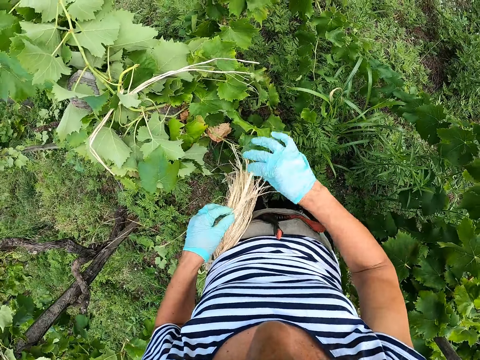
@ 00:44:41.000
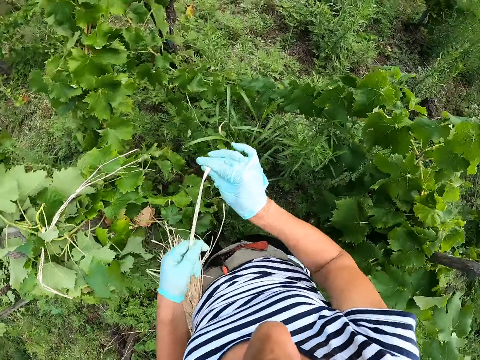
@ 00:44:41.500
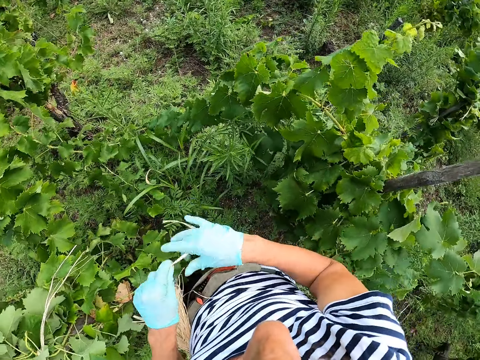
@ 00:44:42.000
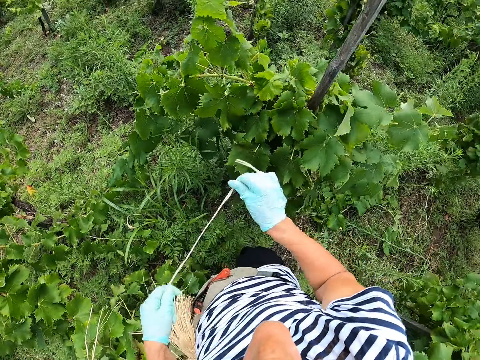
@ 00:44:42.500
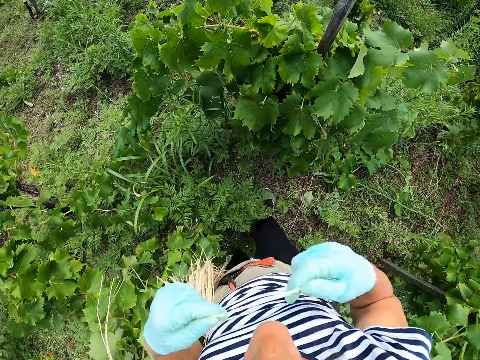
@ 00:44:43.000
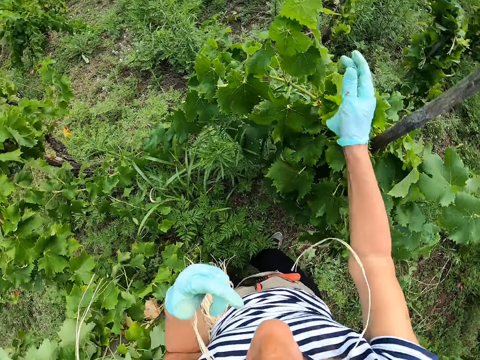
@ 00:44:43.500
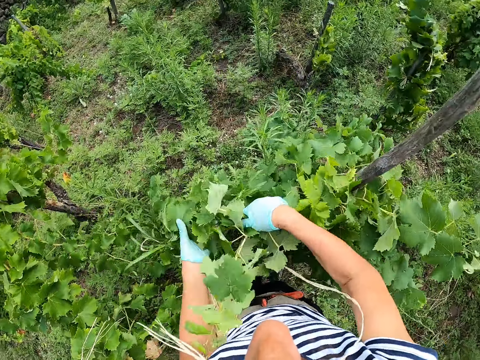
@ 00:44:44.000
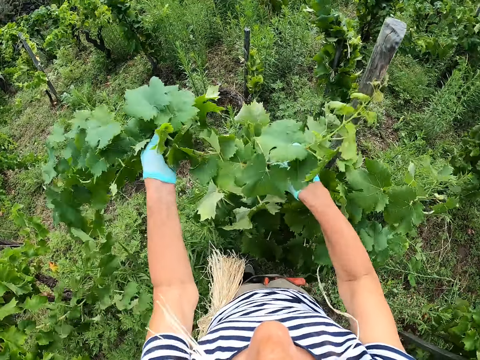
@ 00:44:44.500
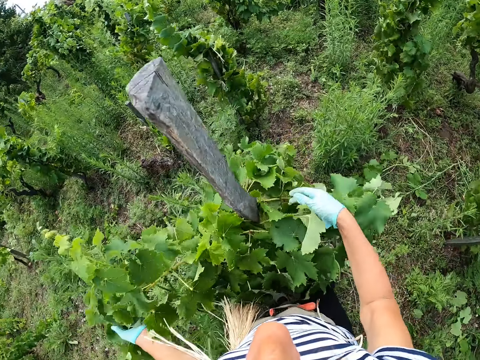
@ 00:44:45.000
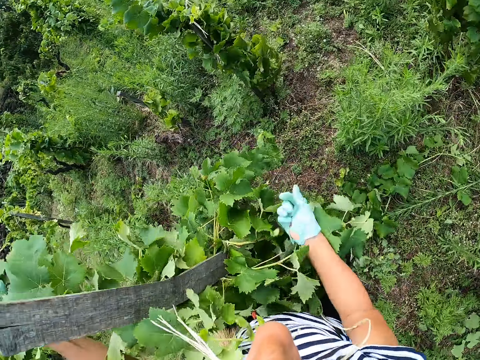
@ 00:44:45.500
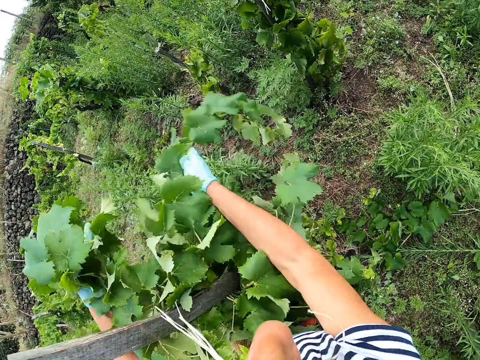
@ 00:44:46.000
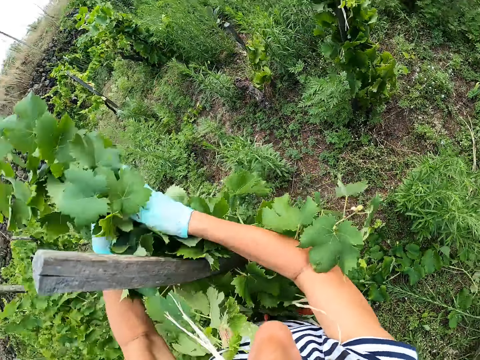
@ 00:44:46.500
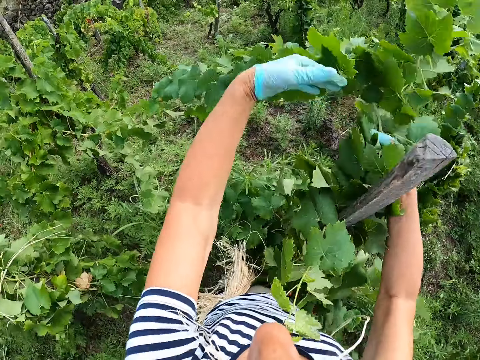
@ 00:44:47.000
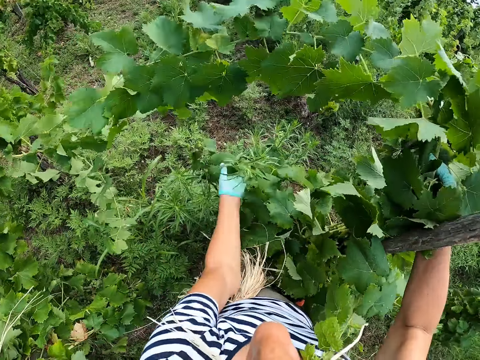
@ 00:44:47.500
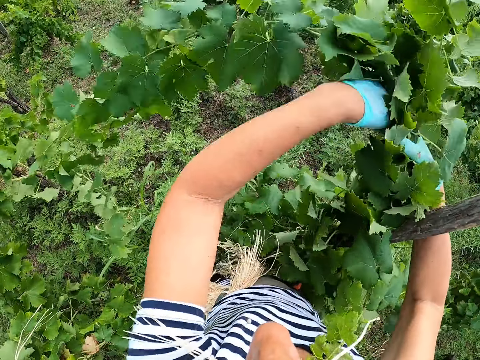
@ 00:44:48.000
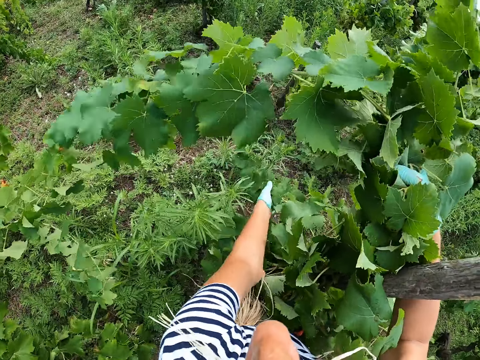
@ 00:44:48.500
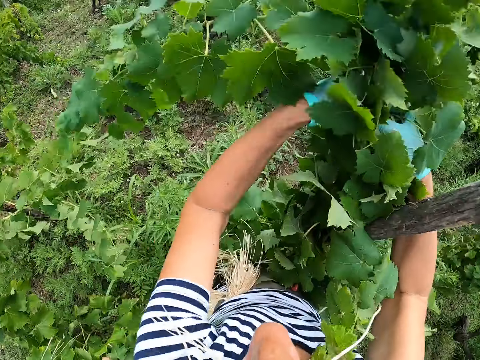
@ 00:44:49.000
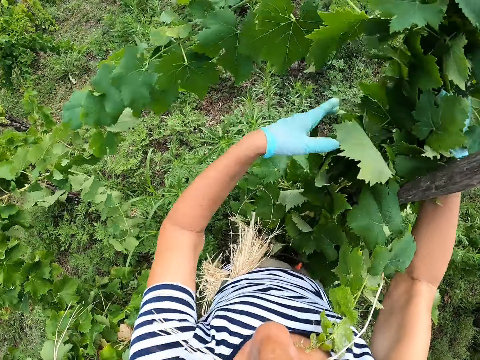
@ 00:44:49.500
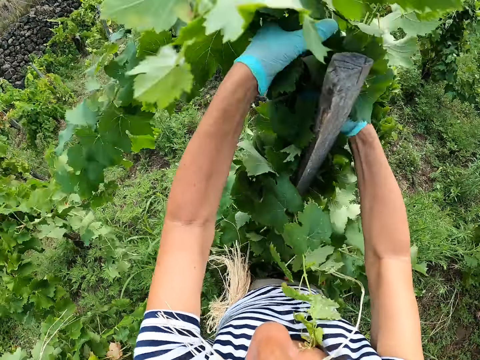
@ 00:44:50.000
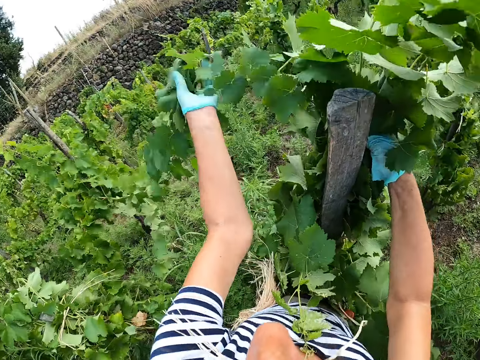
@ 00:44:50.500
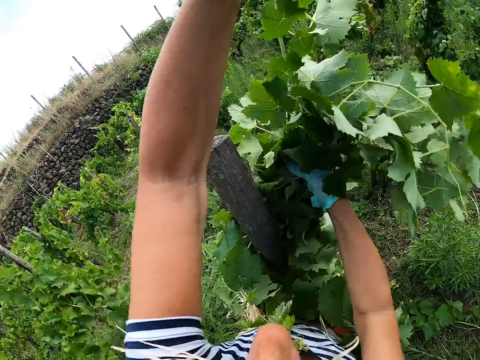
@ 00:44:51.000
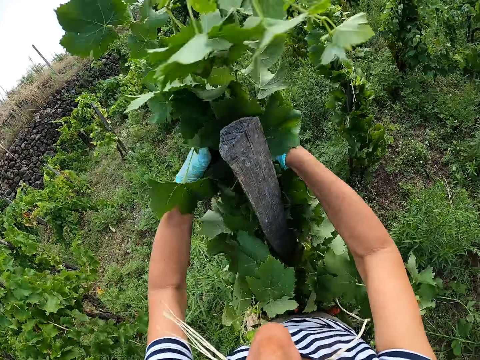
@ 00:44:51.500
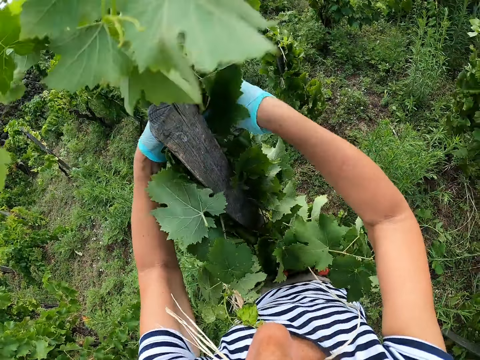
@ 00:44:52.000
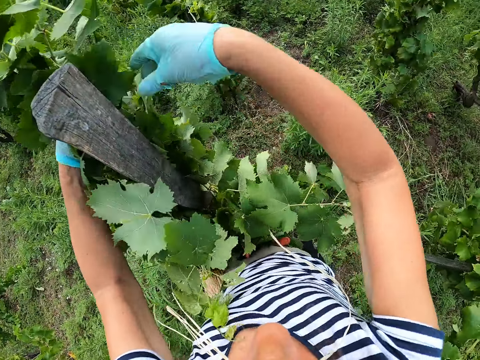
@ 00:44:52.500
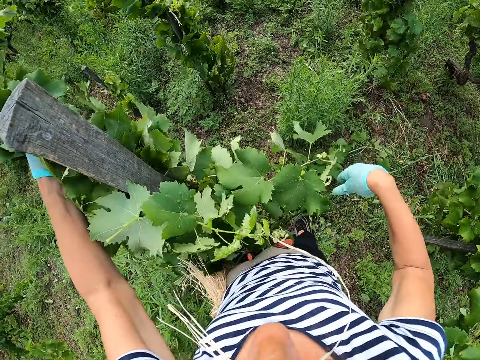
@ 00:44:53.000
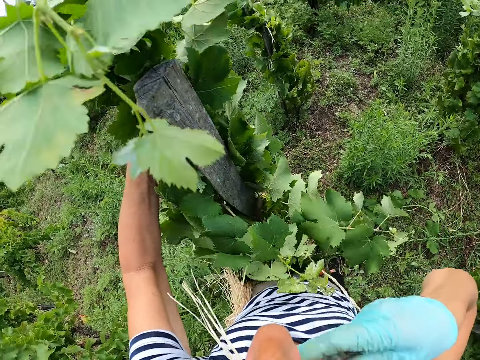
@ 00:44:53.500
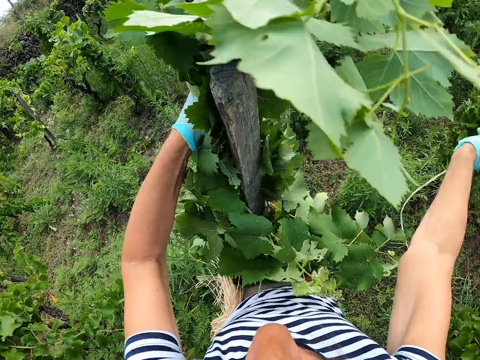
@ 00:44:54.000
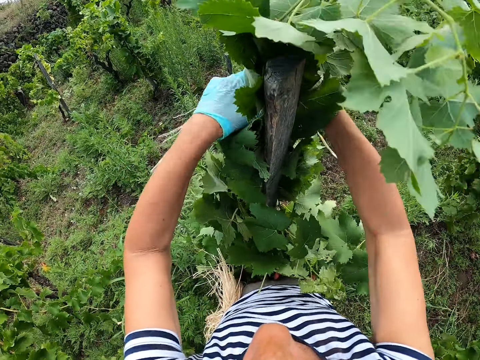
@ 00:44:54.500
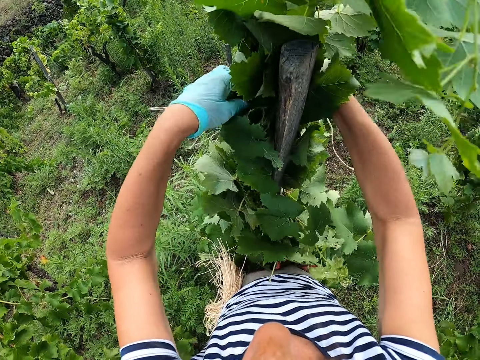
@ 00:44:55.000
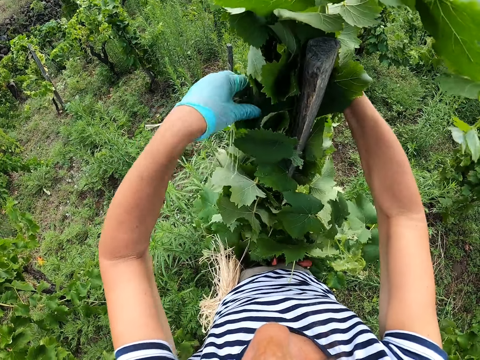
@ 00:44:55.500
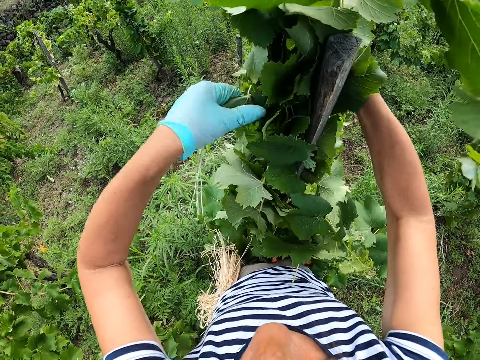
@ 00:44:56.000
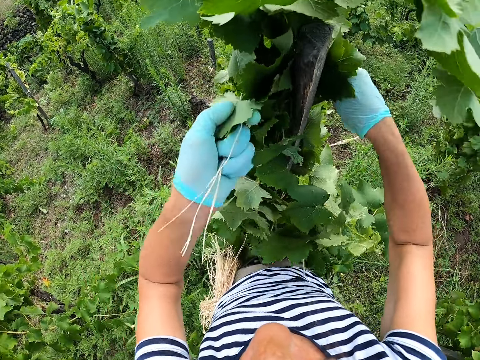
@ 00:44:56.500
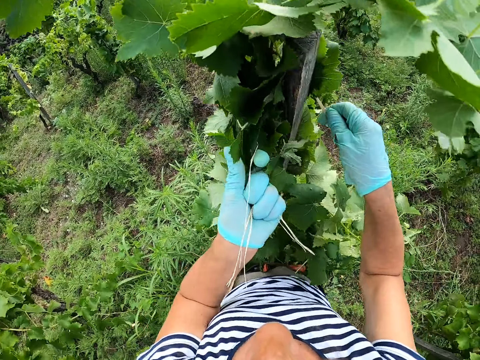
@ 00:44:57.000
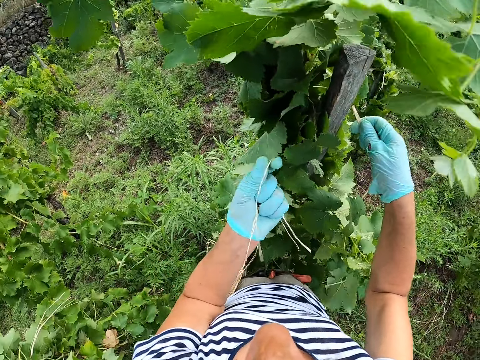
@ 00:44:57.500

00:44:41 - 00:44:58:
The camera wearer pulls a rope. They pick a string. They put the string on the mouth. They hold a branch. They tie leaves together. They lift the branch repeatedly. They hold the string.

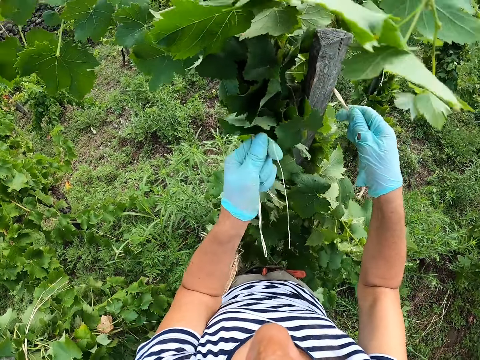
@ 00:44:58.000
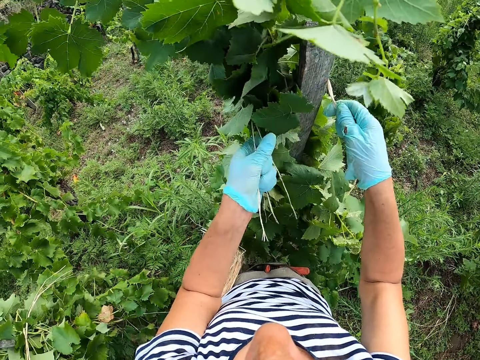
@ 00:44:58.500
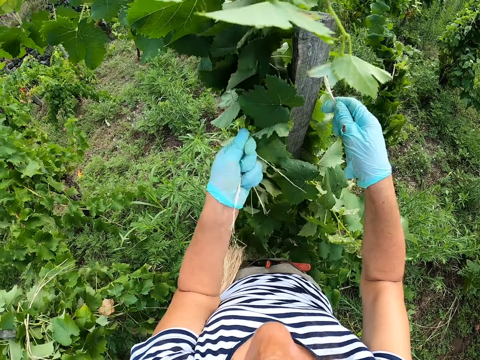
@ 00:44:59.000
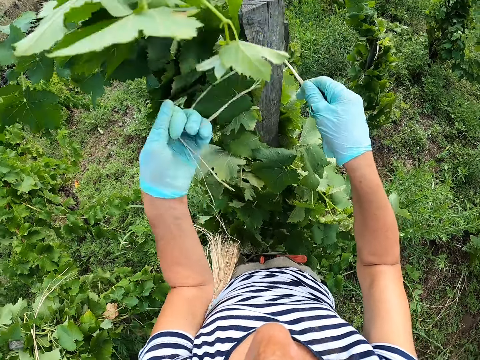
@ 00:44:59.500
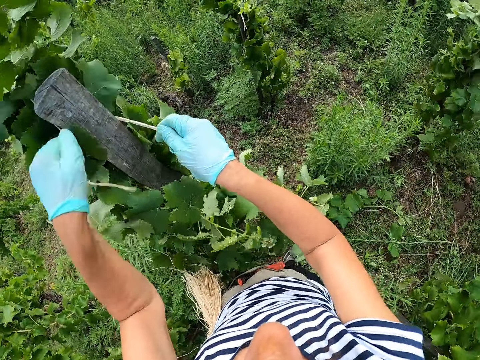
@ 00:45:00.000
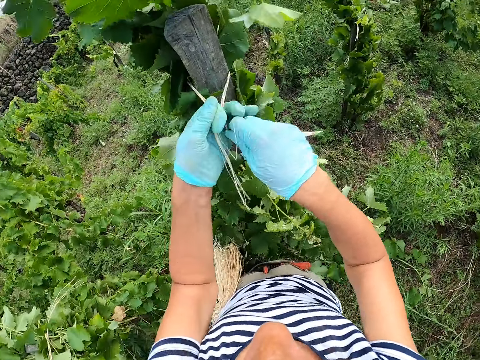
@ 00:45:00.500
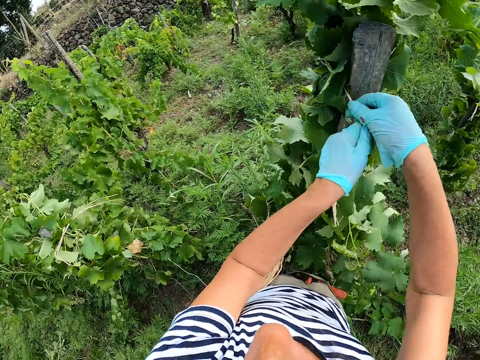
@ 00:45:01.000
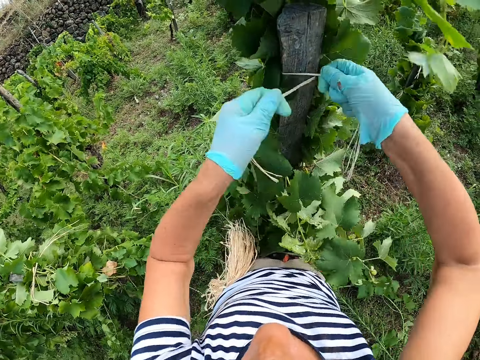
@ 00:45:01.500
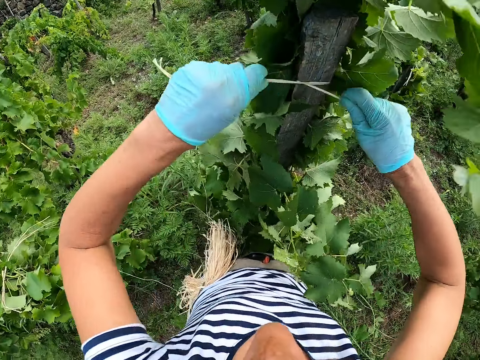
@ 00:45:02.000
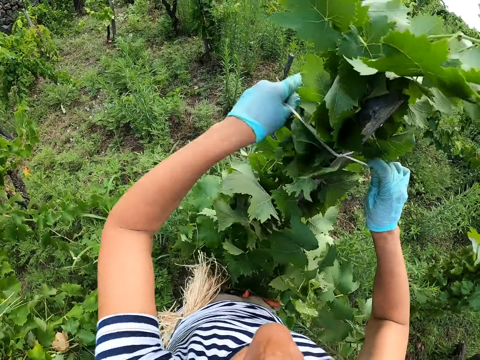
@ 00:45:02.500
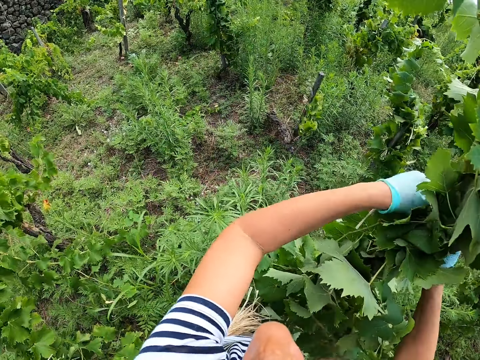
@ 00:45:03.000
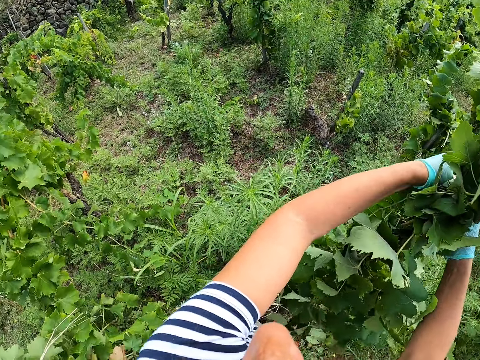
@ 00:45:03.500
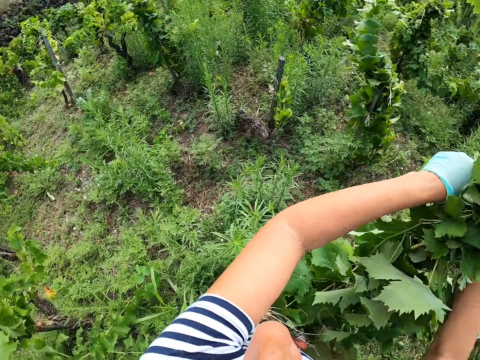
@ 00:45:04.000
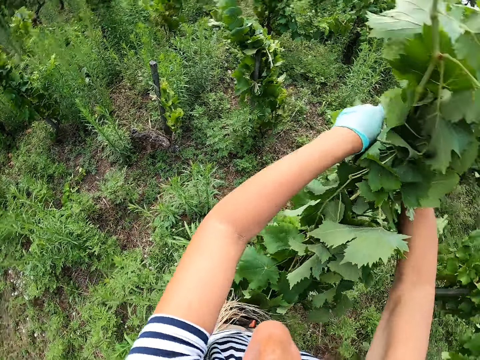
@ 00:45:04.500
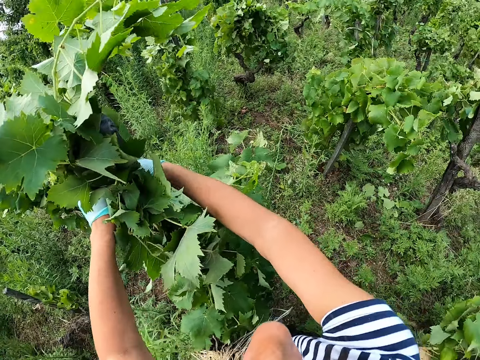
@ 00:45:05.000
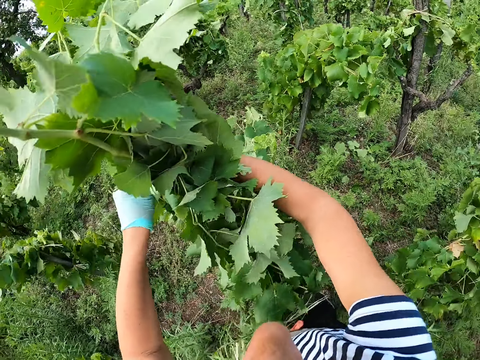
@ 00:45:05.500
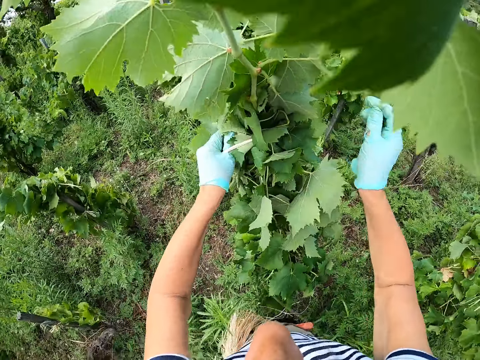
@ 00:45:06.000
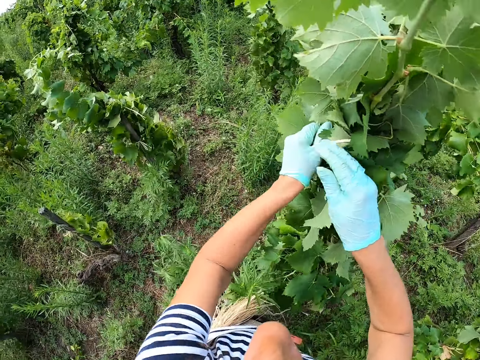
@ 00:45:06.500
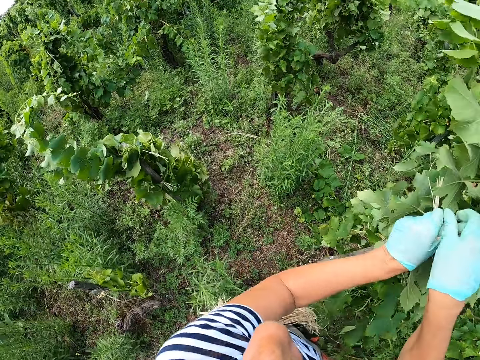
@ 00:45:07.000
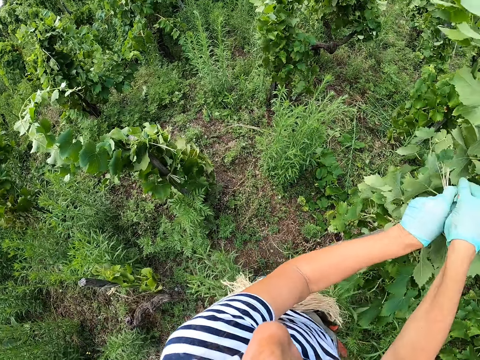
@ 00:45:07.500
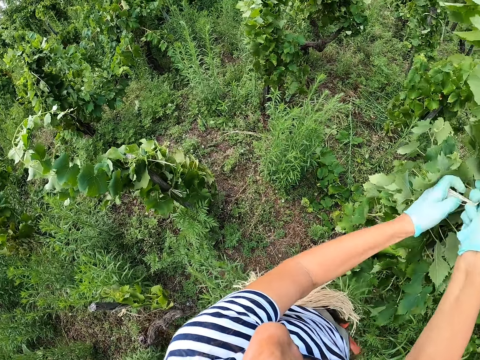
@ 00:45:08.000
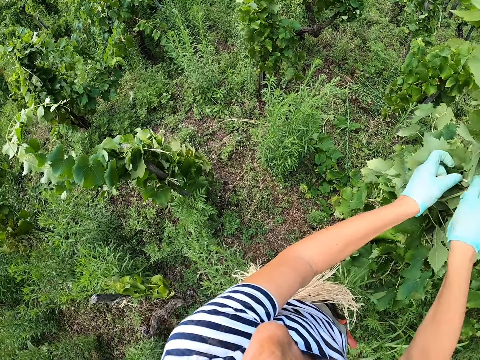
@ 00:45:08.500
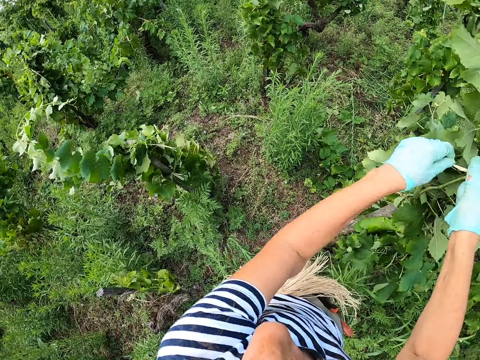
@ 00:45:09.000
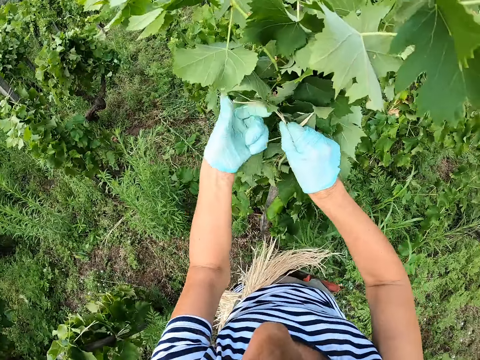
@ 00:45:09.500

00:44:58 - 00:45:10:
The camera wearer ties a plant to a pole with a string. They tie the plant to the pole with the string again.
